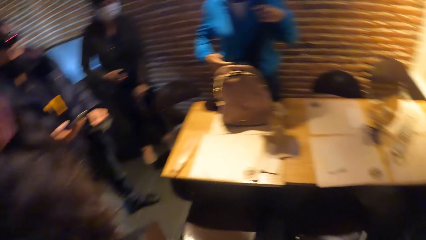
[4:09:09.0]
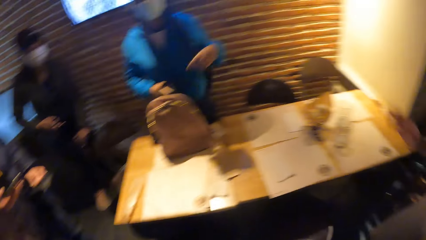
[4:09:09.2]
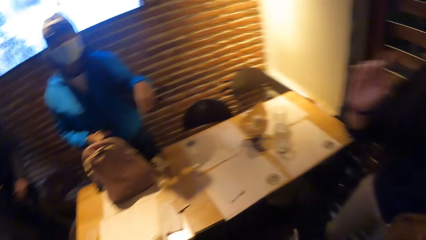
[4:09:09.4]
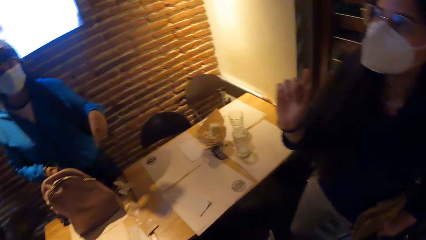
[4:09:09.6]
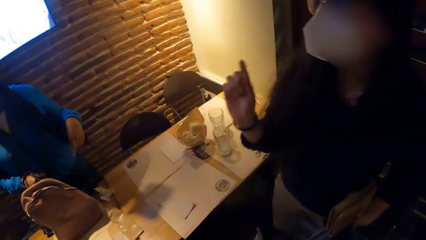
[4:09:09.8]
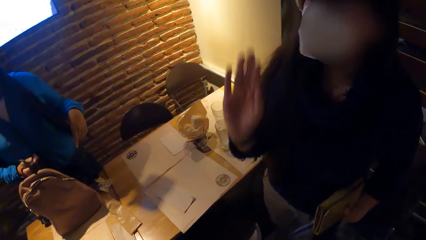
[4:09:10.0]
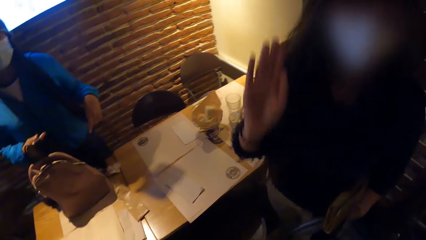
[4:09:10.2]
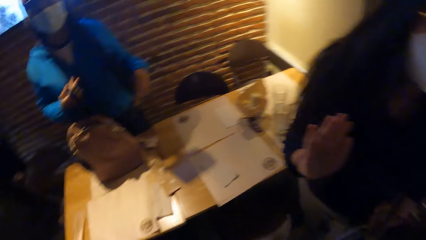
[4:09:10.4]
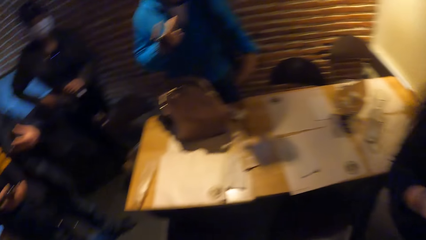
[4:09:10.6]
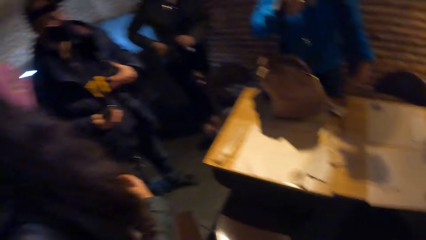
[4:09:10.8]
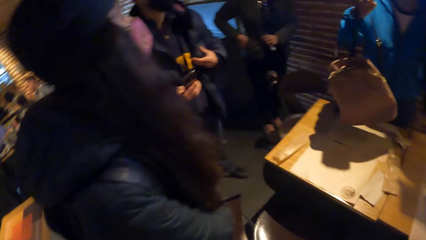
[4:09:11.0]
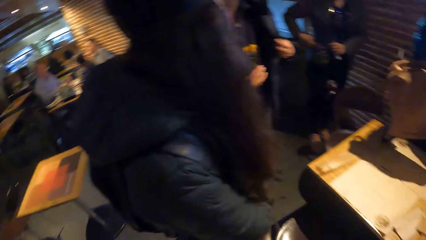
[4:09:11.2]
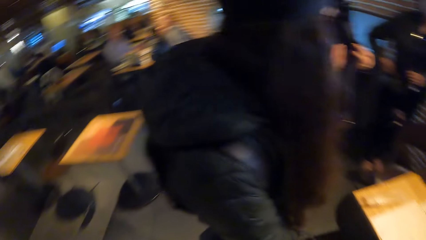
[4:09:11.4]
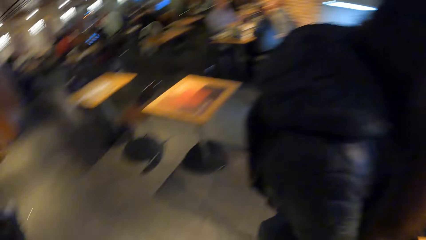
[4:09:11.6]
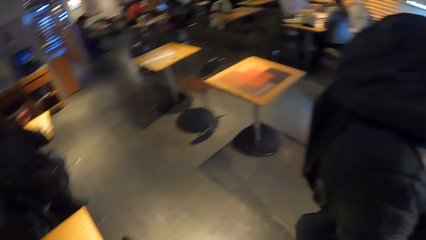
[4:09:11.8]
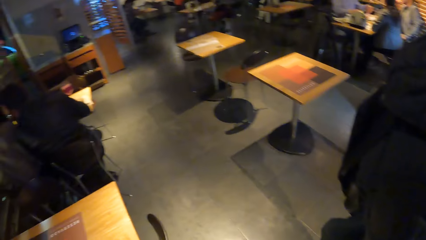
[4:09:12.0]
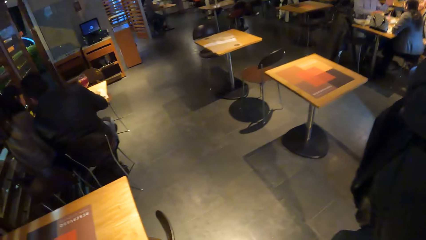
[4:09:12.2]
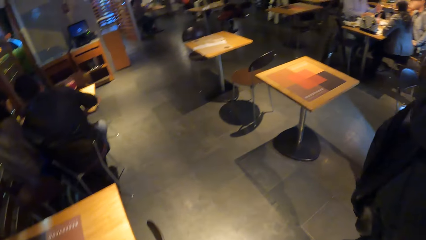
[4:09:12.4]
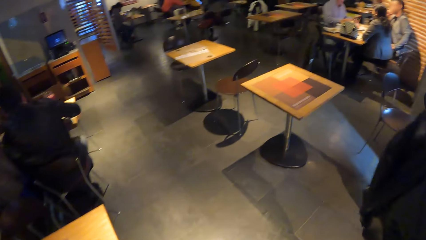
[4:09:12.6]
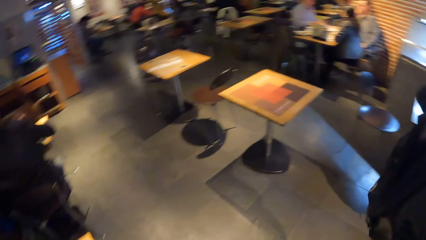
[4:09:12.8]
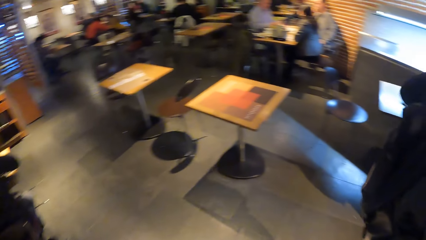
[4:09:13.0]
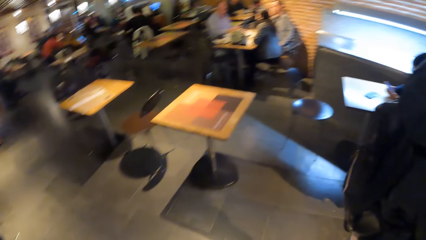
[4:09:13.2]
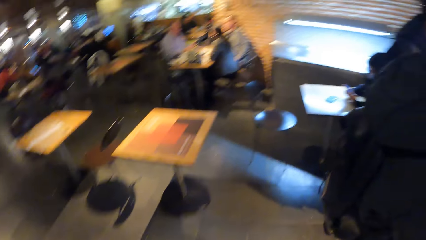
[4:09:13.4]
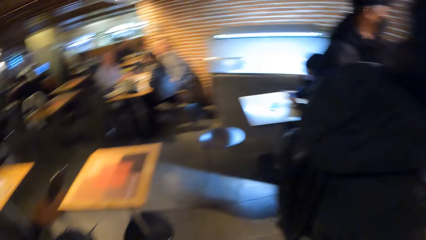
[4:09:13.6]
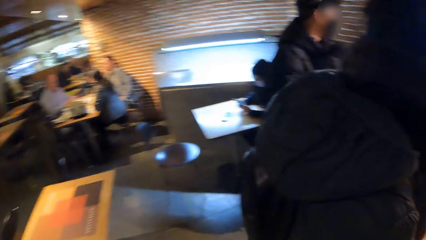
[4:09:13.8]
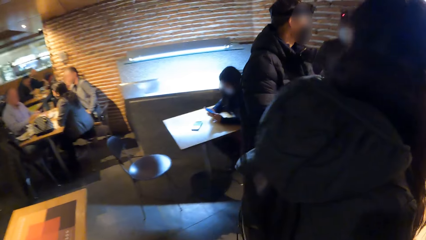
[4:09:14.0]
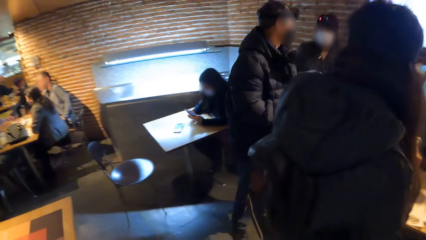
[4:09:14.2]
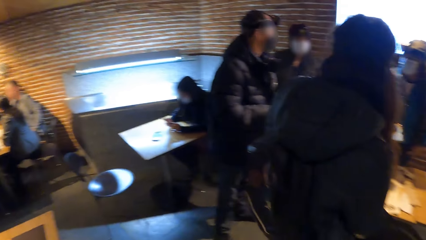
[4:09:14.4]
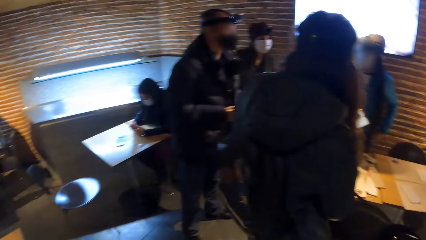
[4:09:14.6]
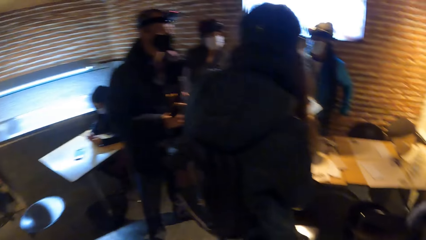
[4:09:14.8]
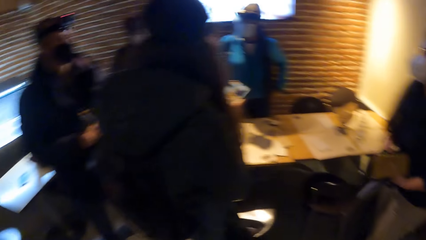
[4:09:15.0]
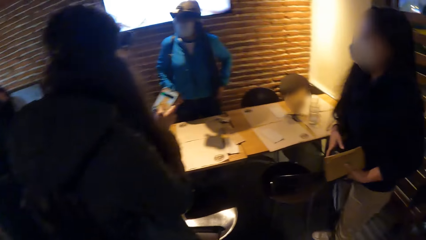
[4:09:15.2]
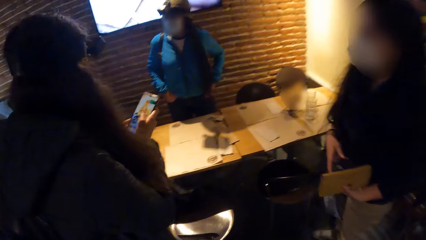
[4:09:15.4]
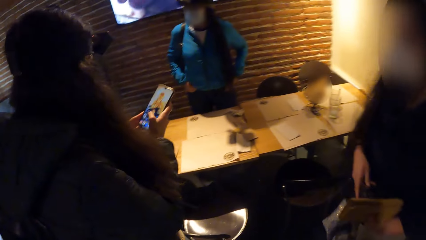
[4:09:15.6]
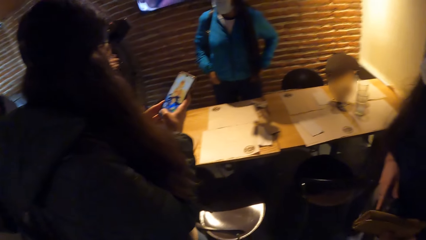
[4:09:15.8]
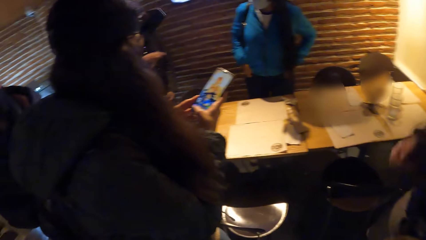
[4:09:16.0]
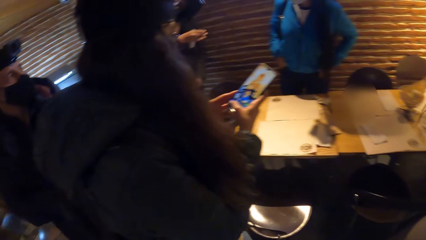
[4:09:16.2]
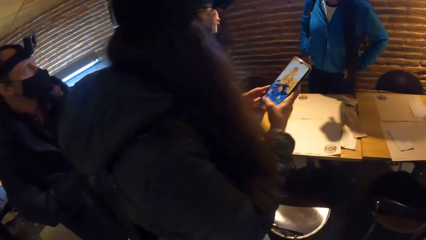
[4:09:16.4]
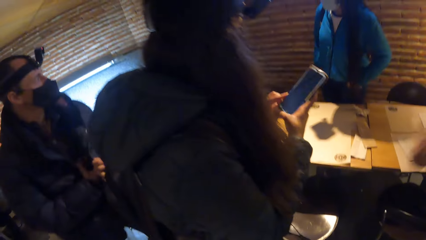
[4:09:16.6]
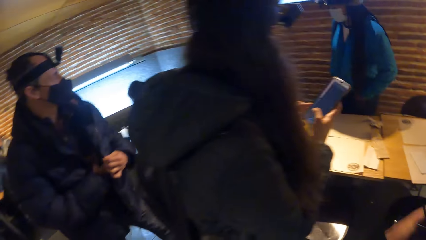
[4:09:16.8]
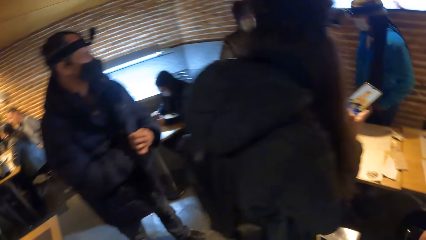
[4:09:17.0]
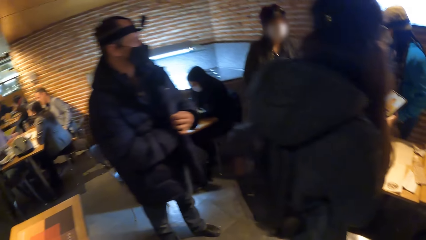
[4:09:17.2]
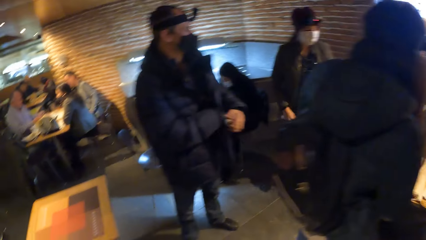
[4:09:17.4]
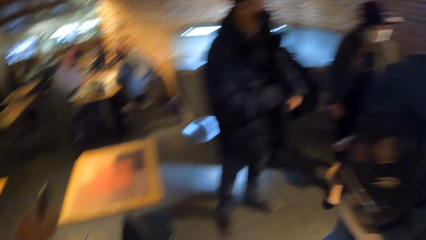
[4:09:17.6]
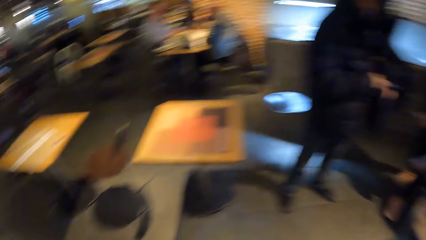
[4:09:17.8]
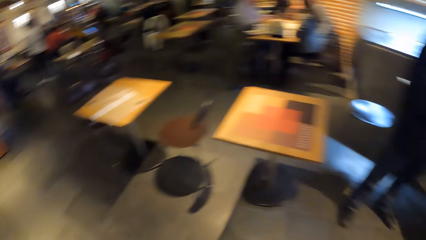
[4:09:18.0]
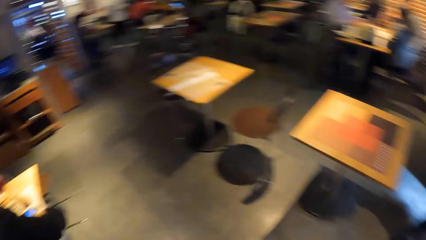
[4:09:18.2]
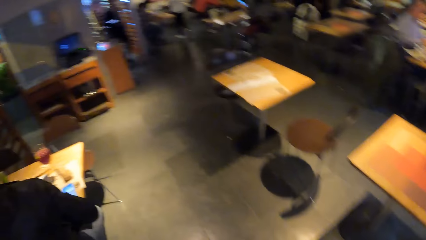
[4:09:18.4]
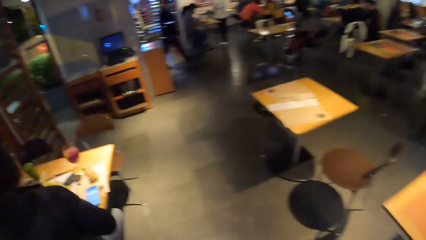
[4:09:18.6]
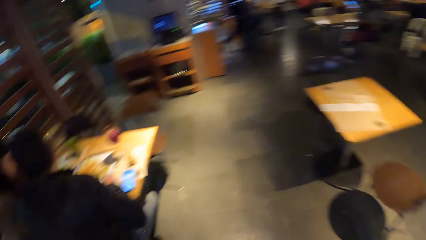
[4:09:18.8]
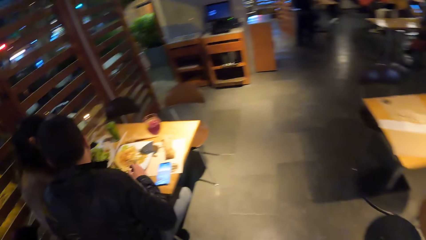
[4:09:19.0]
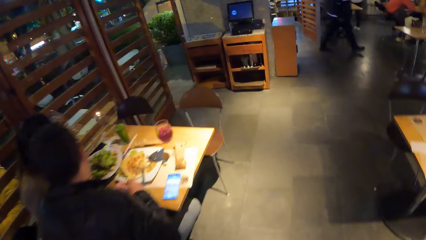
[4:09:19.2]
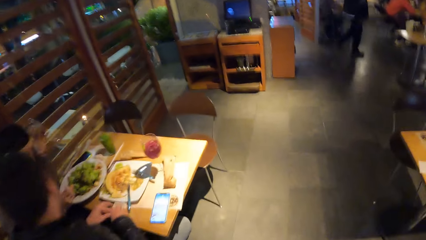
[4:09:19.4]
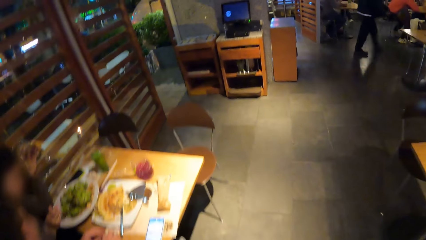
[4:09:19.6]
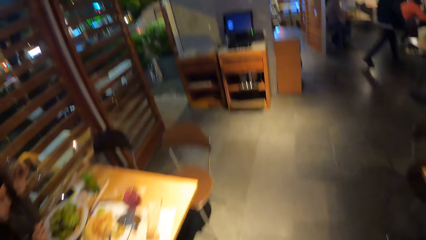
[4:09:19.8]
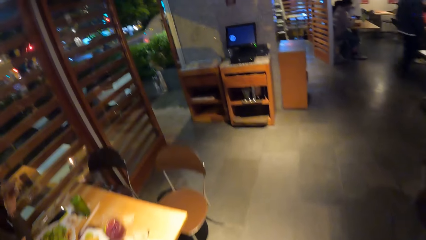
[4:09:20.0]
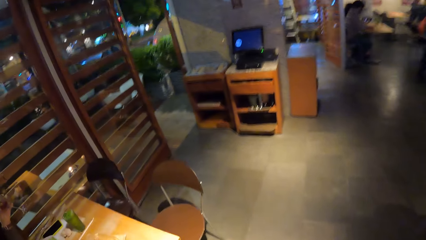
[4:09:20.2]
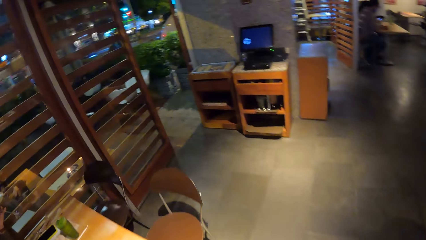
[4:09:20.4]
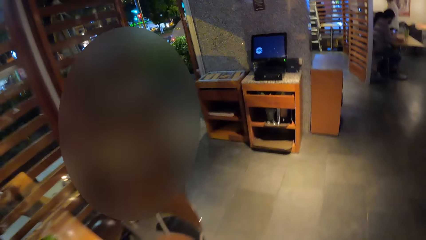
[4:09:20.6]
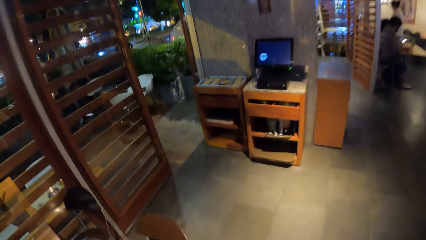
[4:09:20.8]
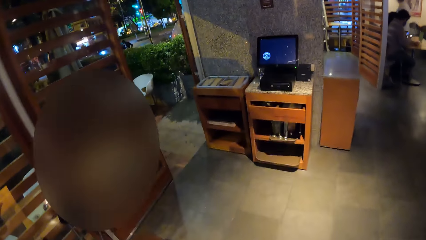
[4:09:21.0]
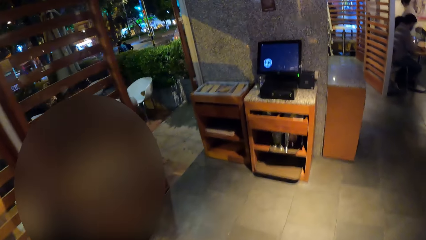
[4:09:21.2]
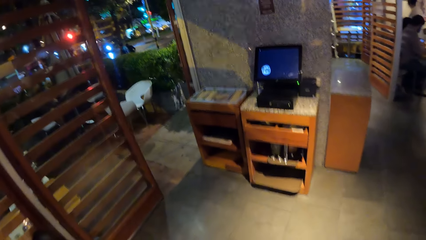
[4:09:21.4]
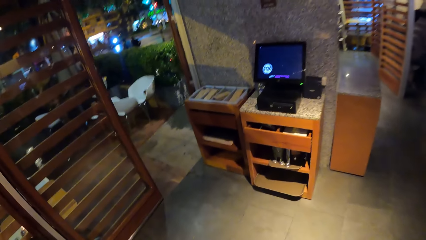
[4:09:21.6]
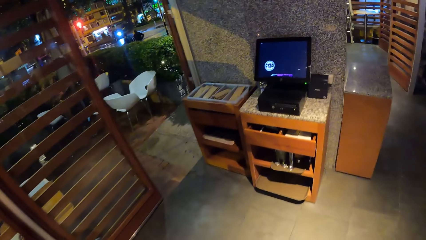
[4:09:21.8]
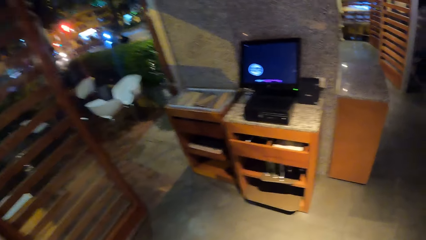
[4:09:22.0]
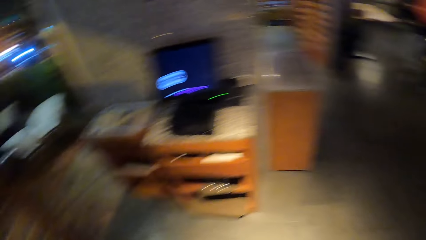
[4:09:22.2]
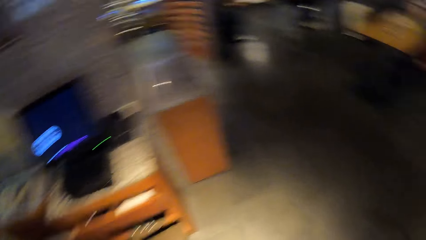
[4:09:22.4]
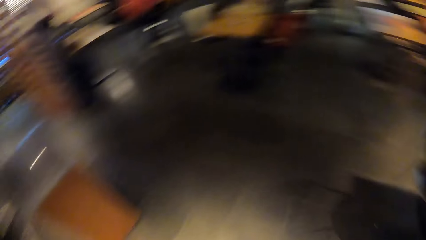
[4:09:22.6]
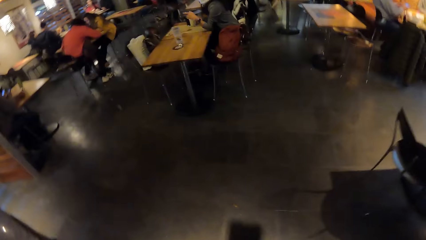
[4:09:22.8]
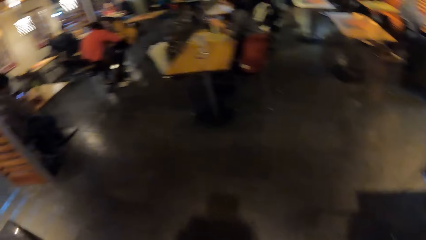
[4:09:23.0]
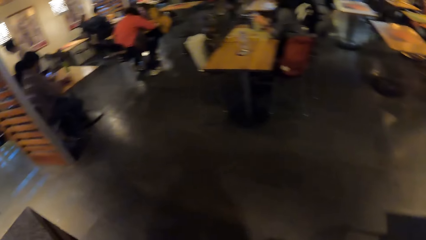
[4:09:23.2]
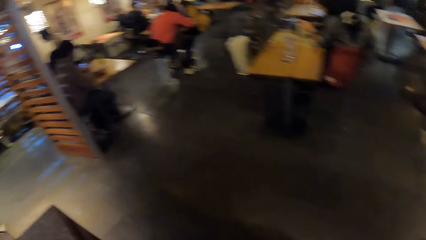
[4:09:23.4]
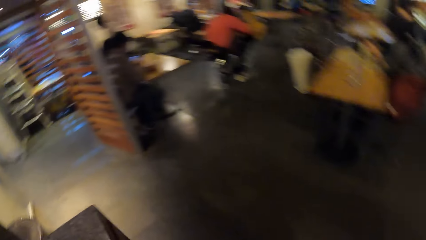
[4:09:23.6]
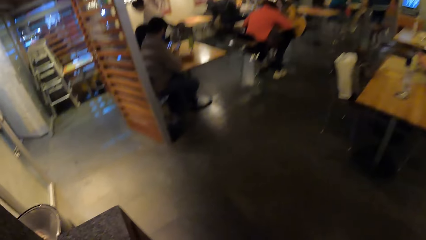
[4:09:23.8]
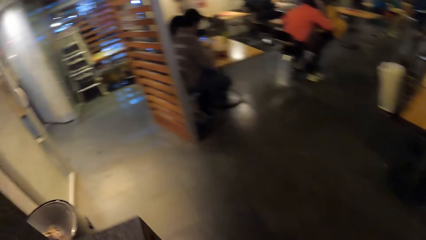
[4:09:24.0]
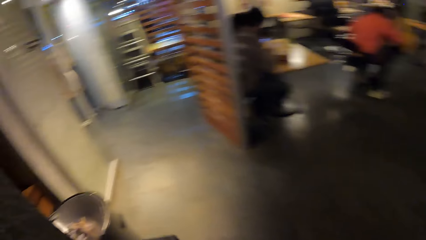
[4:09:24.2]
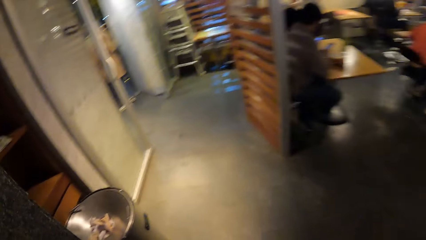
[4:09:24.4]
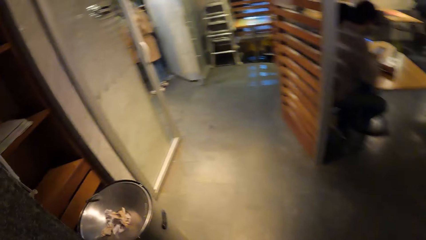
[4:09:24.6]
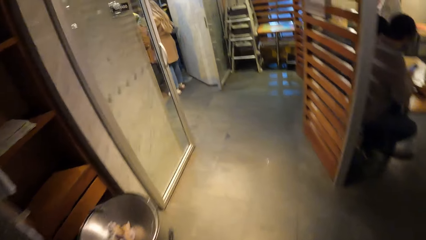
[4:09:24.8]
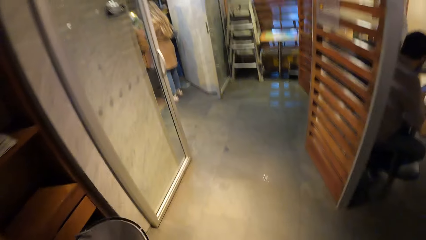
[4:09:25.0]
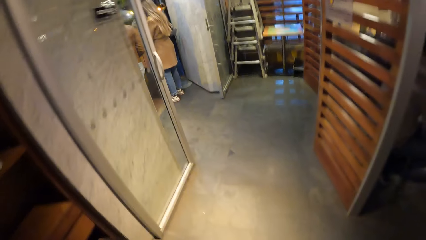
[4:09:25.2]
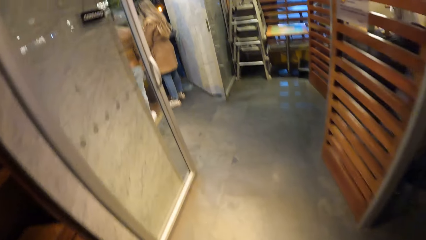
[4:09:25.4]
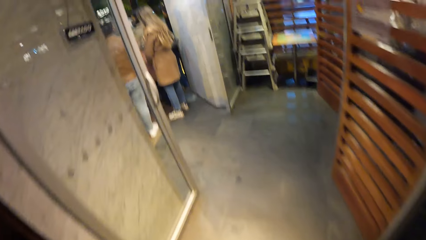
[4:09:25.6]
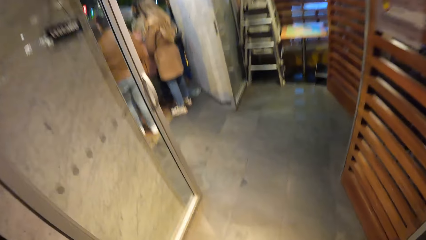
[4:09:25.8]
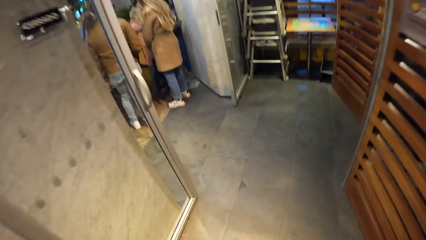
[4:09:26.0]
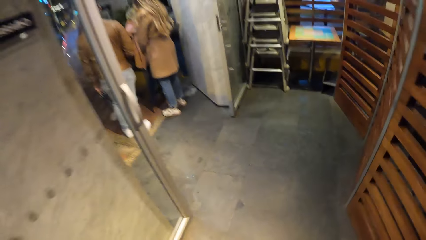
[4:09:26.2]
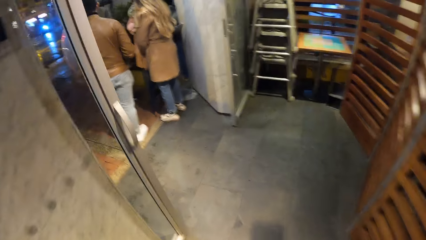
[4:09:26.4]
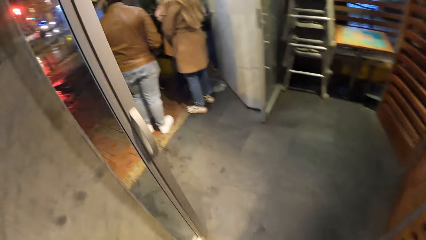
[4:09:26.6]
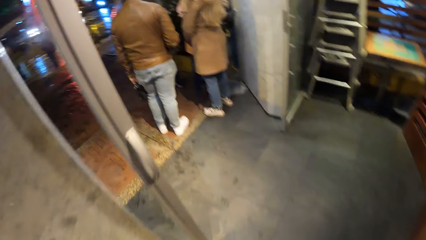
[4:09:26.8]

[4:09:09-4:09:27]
A woman picks up the bag from the table with her right hand. Another woman moves her hands. The camera wearer interacts with a woman. They look around. The first woman places both hands in her pockets. A woman uses a phone. A man places the phone in his jacket pocket with his right hand. The camera wearer walks towards a door. They look around. They walk.
